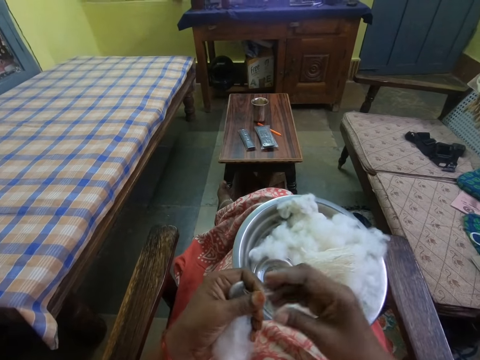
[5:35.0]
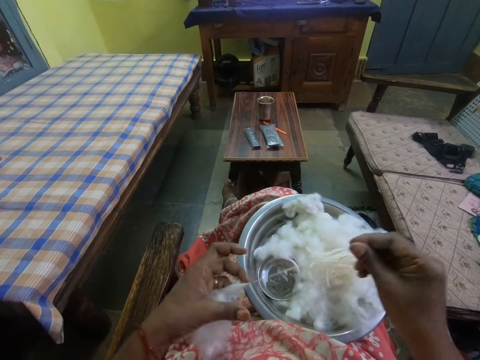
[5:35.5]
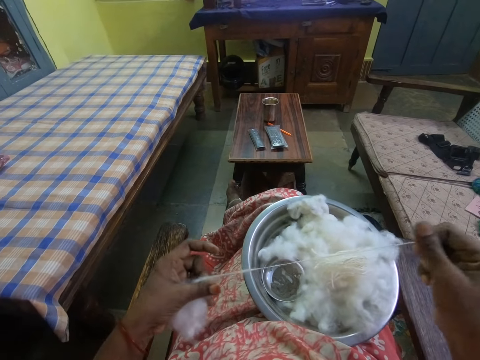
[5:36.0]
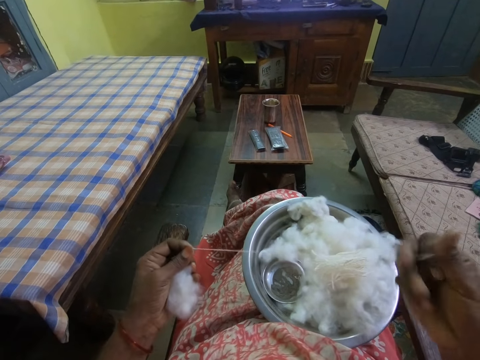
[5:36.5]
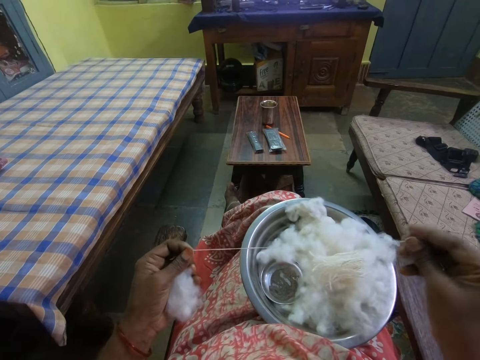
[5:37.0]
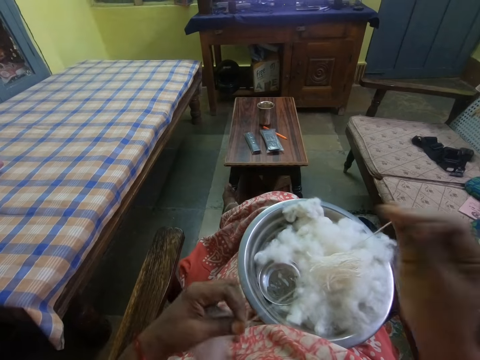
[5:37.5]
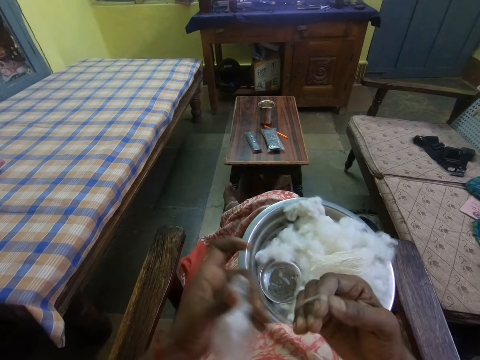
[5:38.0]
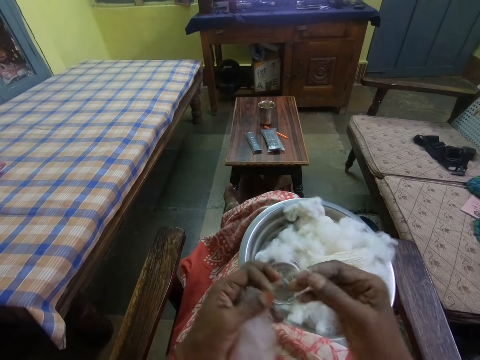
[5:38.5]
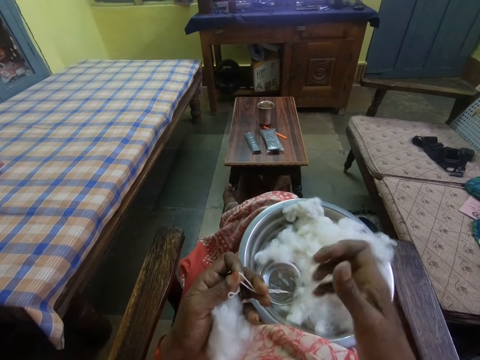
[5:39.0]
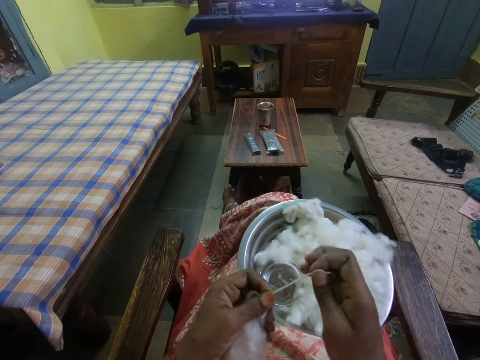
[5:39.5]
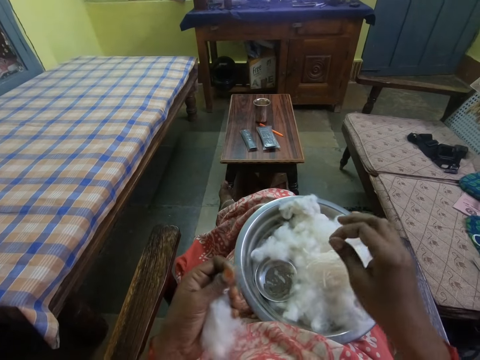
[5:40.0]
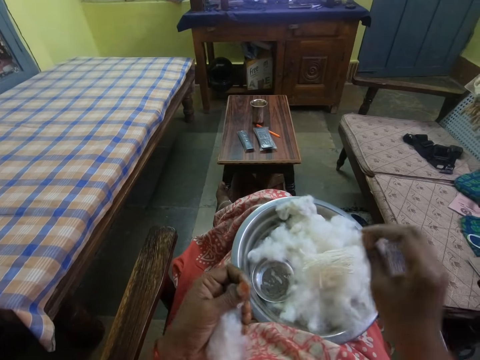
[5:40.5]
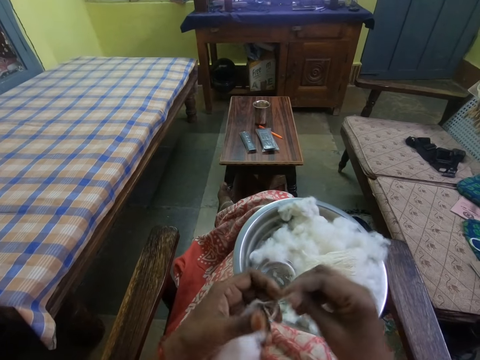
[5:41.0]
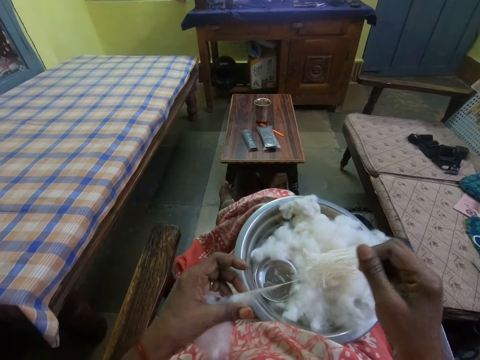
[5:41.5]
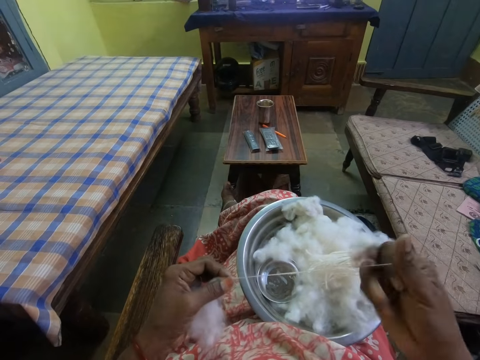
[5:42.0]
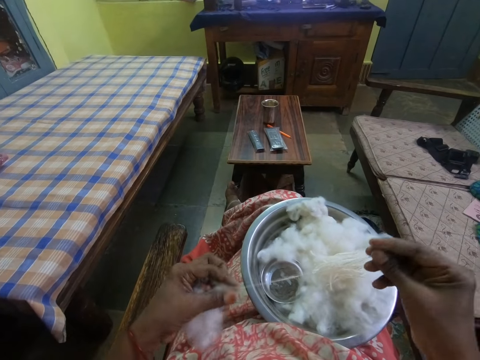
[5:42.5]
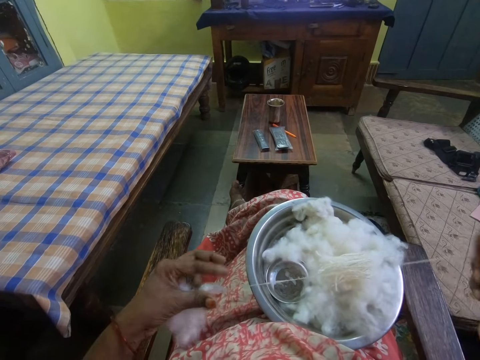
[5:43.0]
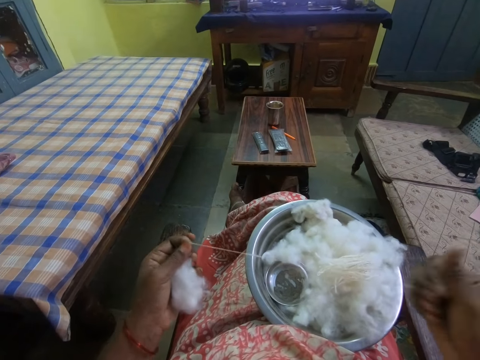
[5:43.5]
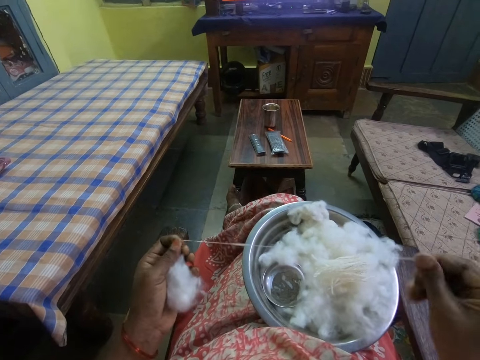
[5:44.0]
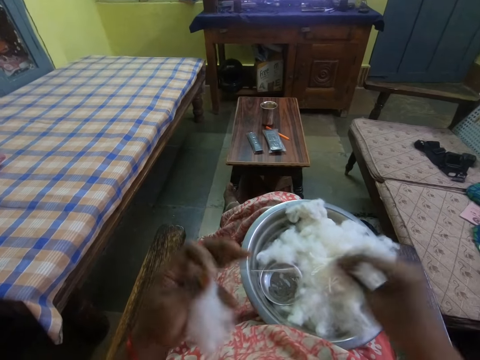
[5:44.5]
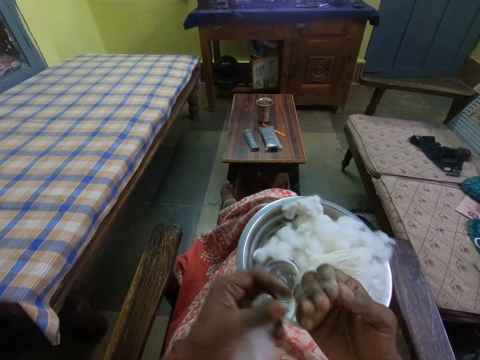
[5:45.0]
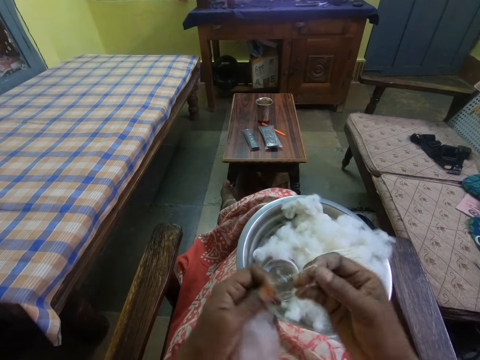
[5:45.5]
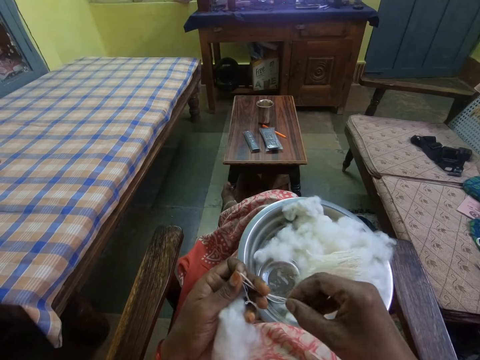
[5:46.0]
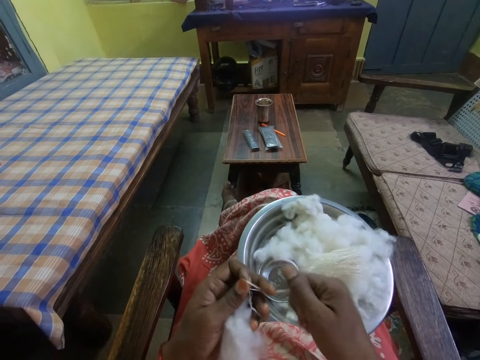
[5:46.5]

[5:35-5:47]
The camera wearer puts a piece of cotton in a bowl. She pulls the cotton. She straightens the piece of cotton. She coils the piece of cotton around the fingers on her hand. She puts the piece of cotton in the bowl. She pulls the cotton. She straightens the piece of cotton. She coils the piece of cotton around the fingers on her hand.

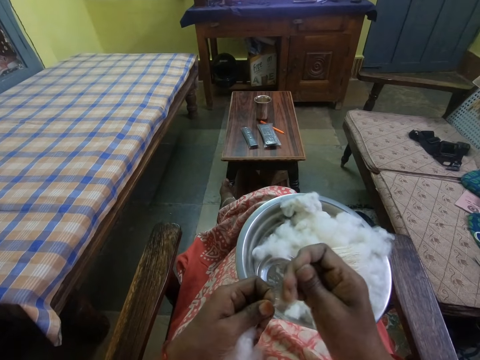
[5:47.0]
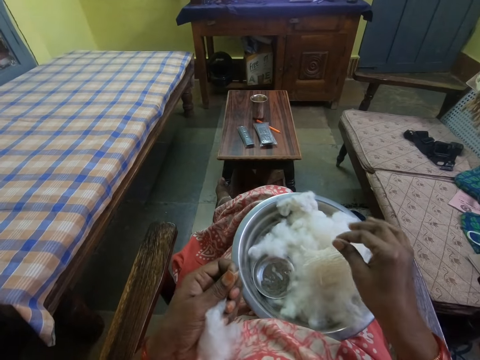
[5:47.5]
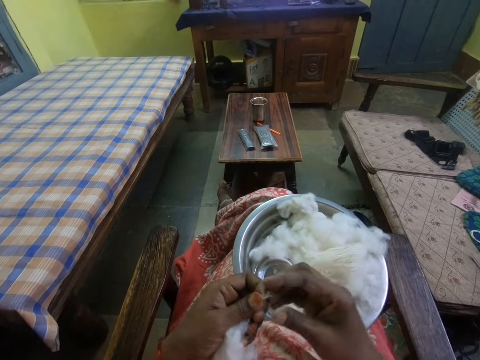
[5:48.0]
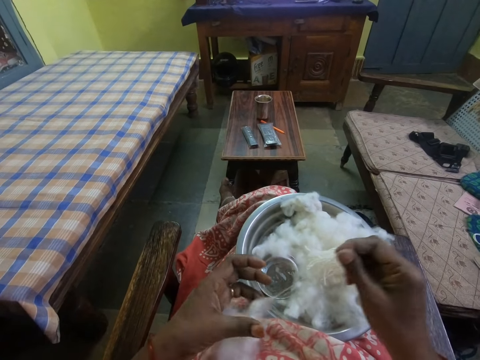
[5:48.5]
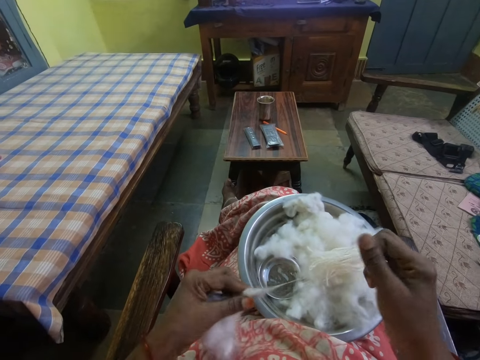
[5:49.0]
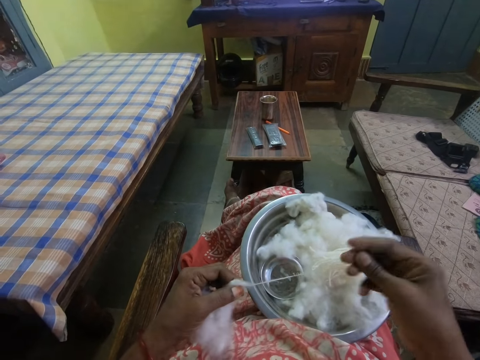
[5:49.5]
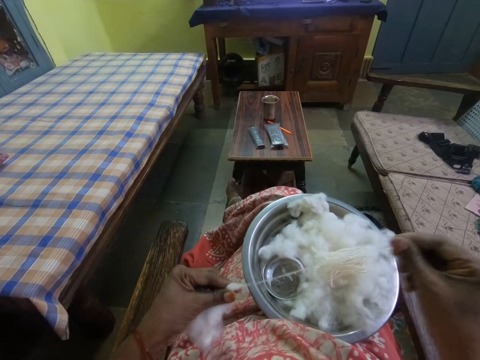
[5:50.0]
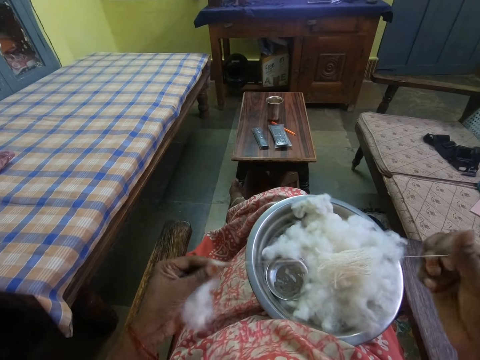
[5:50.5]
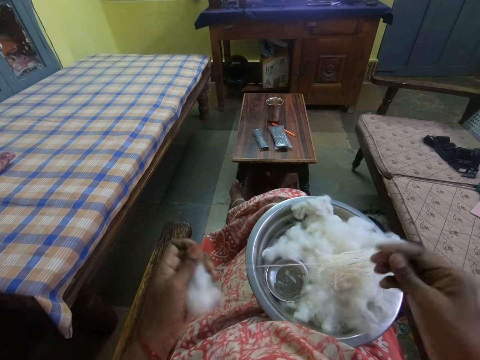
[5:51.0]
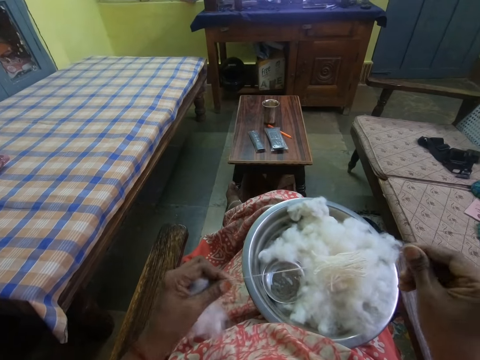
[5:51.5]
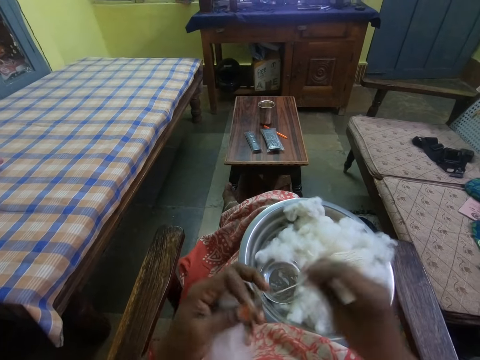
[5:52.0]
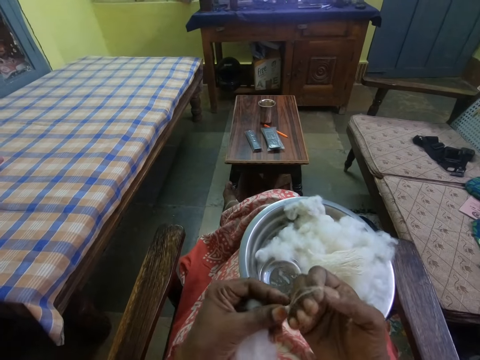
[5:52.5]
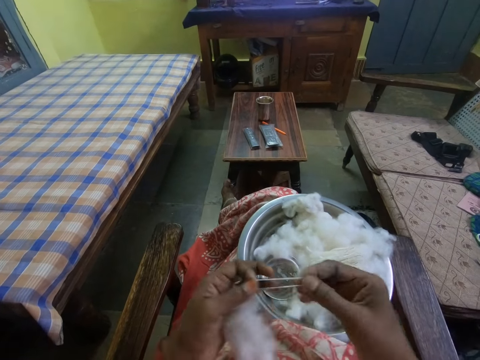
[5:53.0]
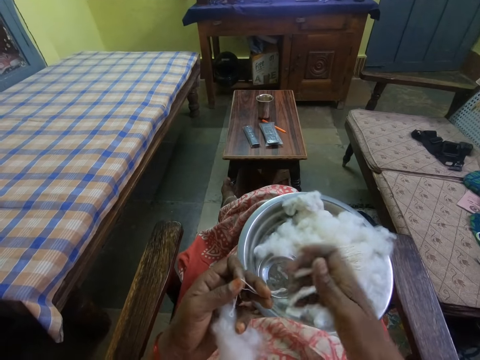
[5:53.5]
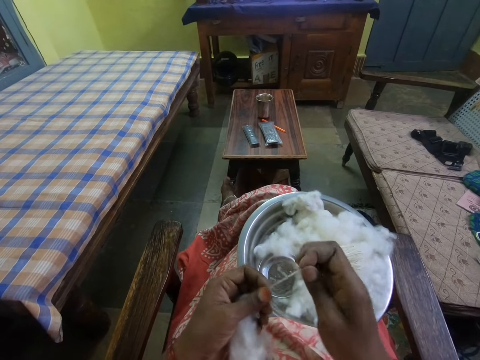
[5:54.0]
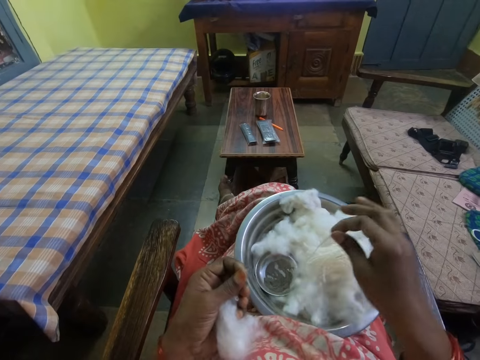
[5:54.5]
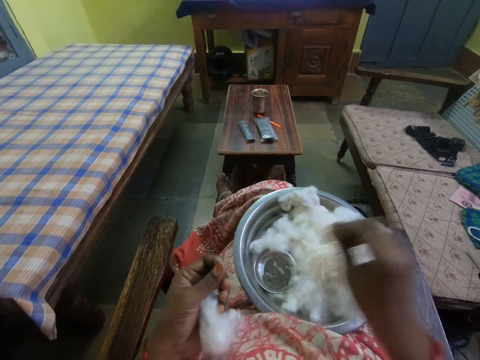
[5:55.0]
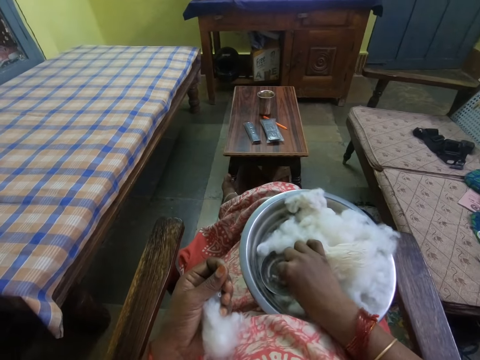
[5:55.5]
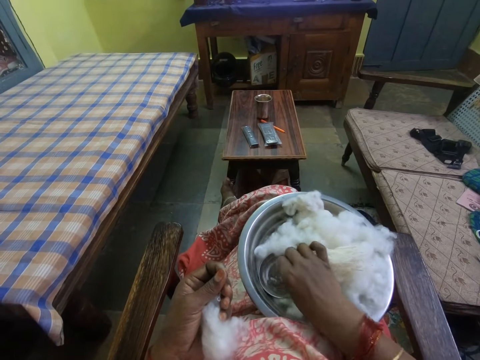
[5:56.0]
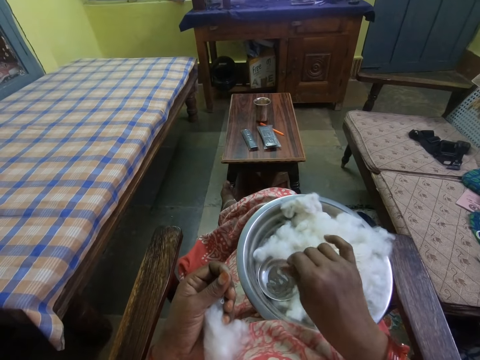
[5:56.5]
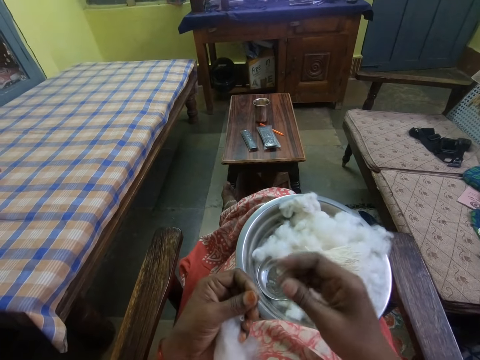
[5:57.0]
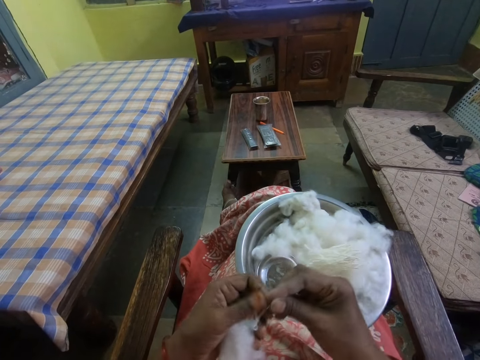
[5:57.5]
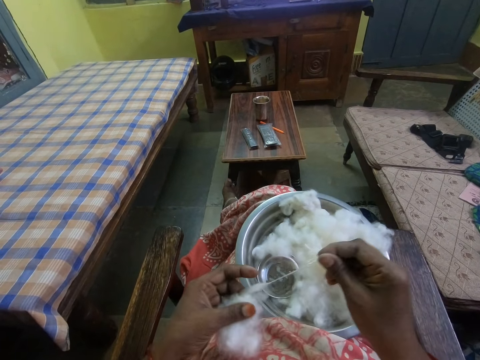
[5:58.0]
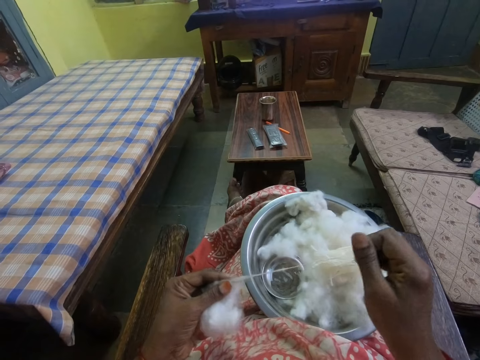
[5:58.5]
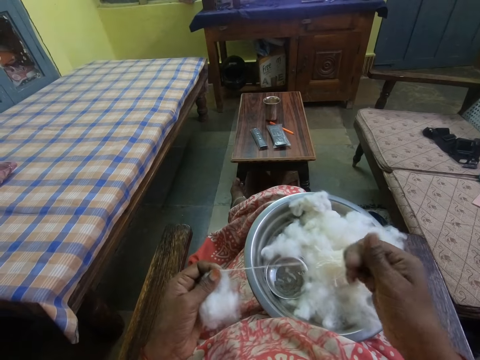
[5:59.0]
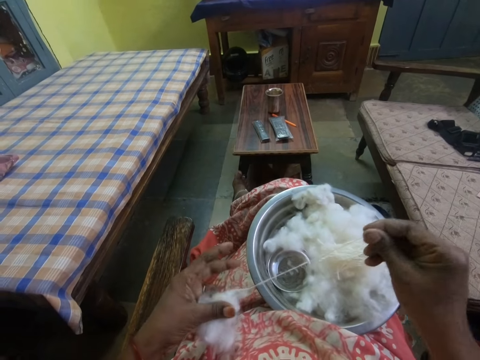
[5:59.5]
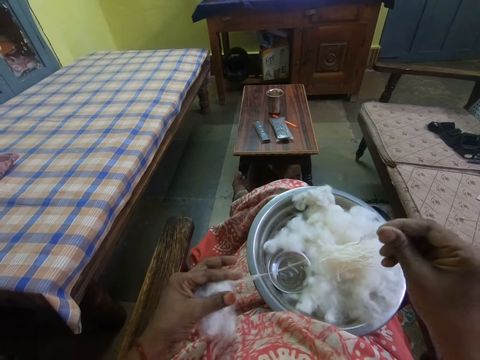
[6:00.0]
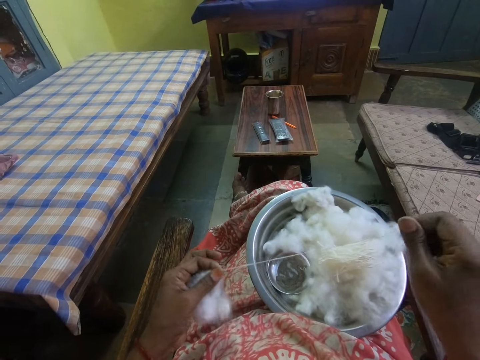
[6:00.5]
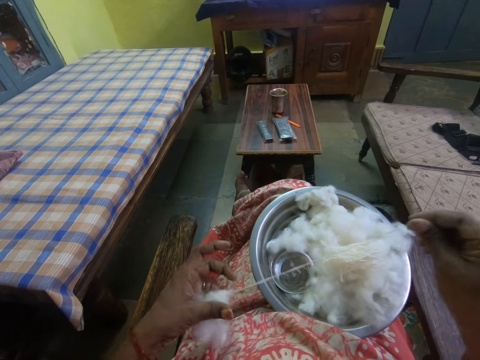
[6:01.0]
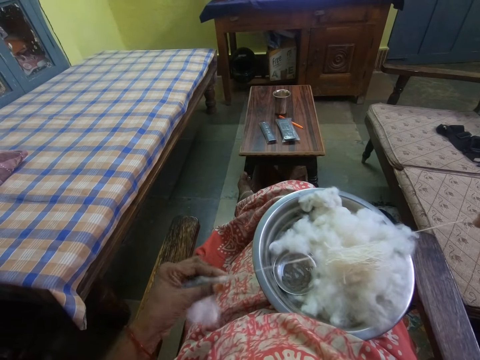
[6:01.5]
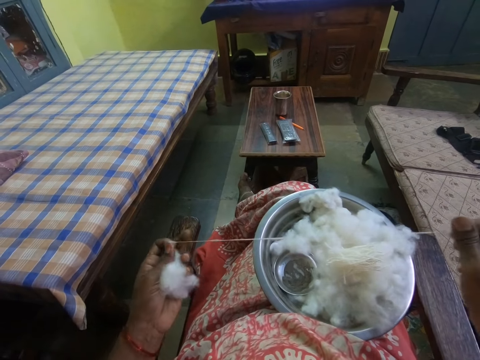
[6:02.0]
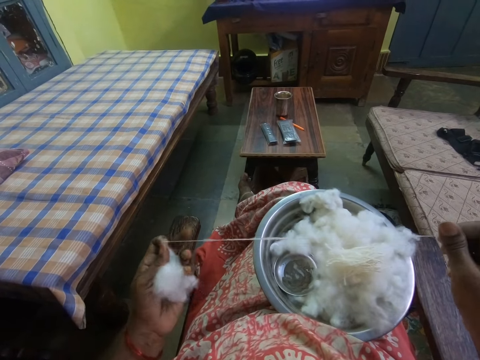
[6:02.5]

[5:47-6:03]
The camera wearer puts a piece of cotton in a bowl. She pulls the cotton. She straightens the piece of cotton. She coils the piece of cotton around the fingers on her hand. She puts the piece of cotton in the bowl. She adjusts the piece of cotton in the bowl. She pulls the cotton. She straightens the piece of cotton.
